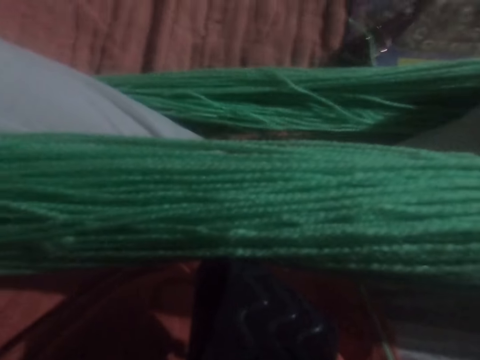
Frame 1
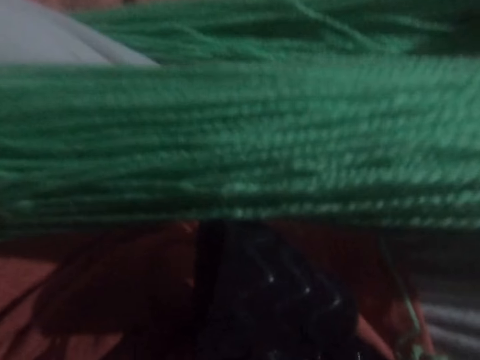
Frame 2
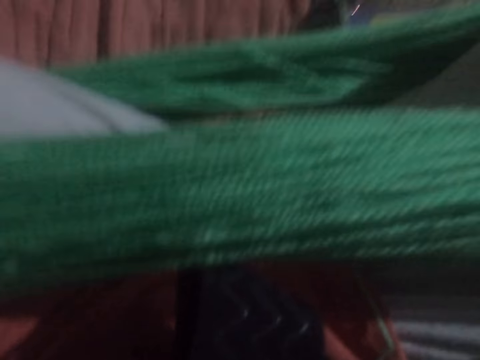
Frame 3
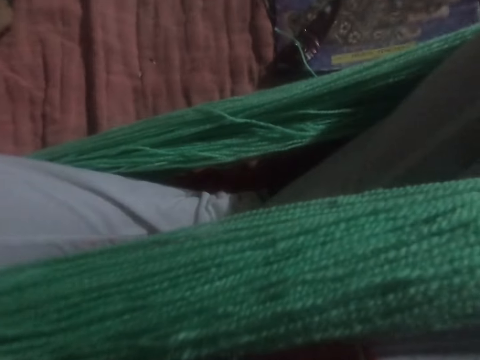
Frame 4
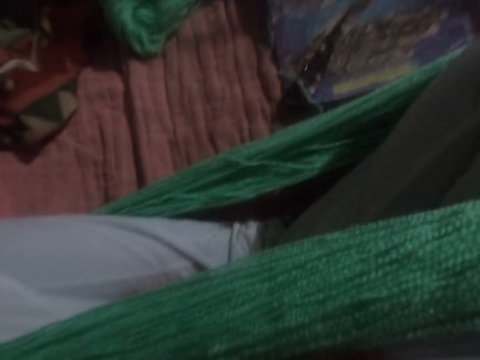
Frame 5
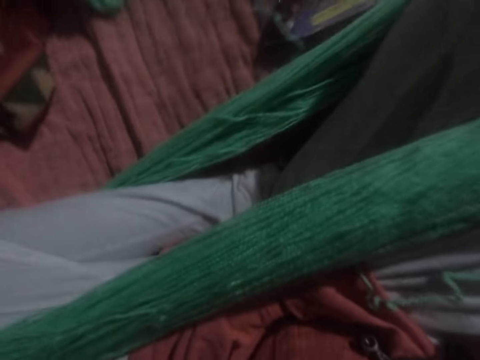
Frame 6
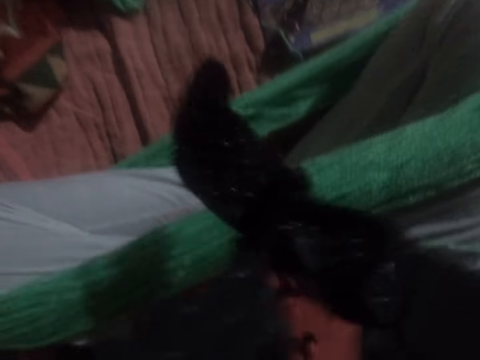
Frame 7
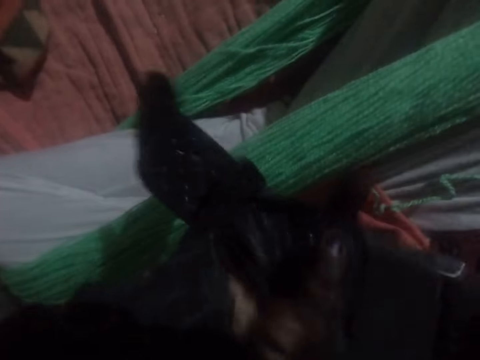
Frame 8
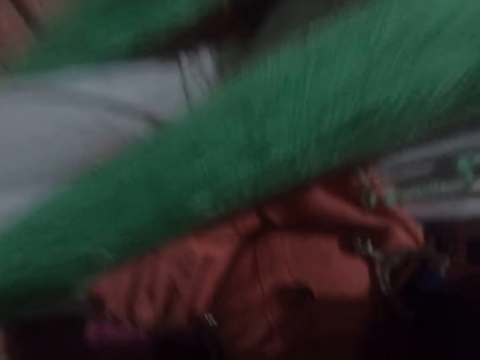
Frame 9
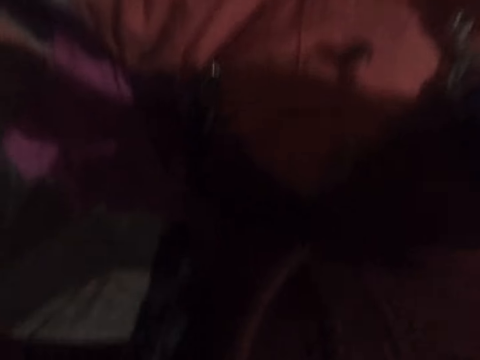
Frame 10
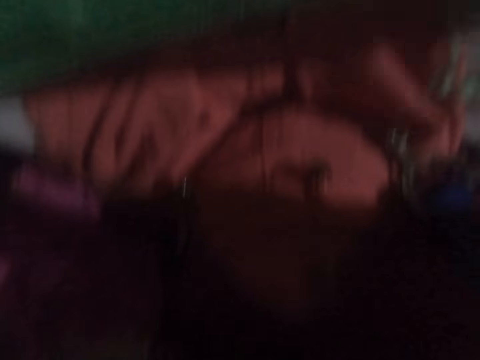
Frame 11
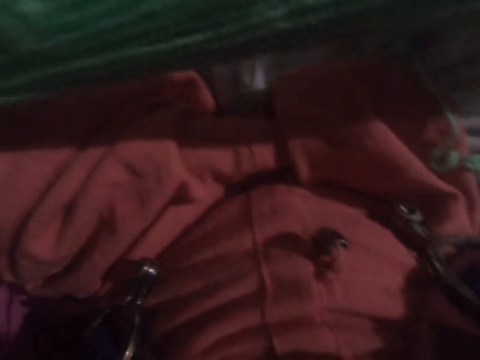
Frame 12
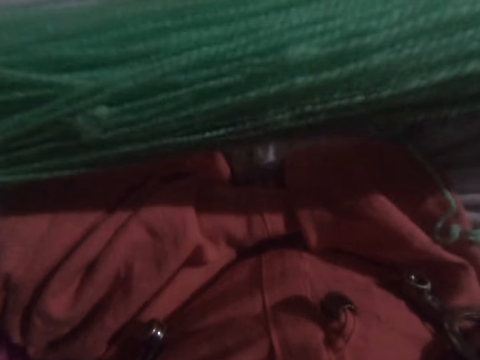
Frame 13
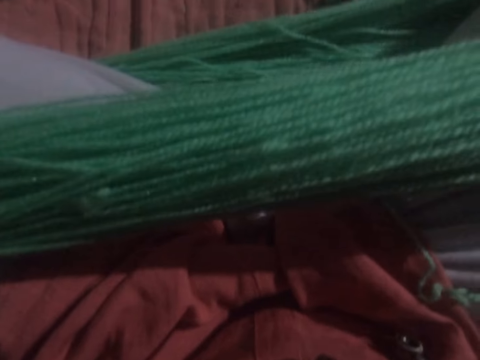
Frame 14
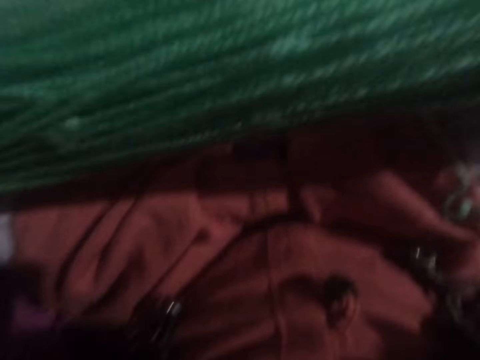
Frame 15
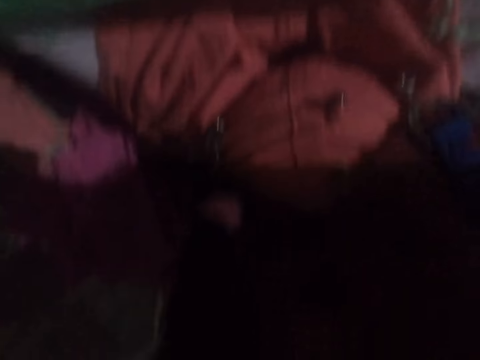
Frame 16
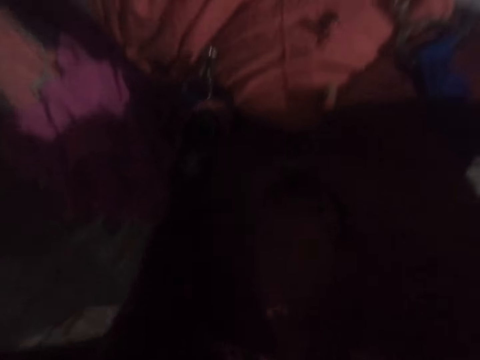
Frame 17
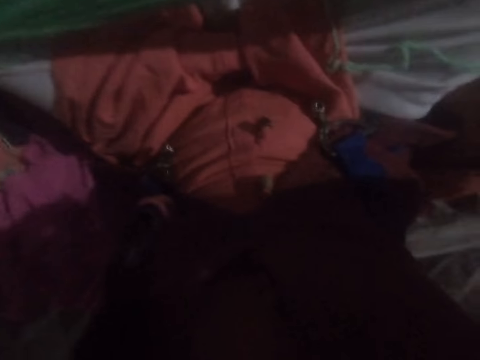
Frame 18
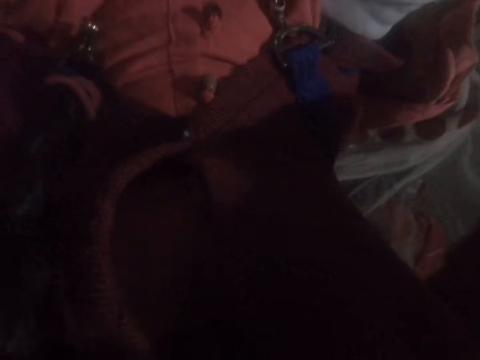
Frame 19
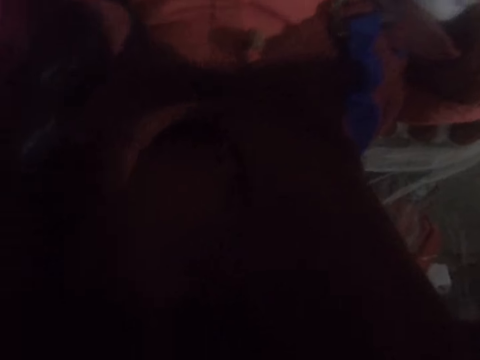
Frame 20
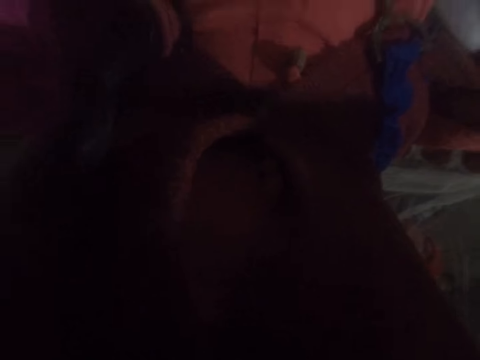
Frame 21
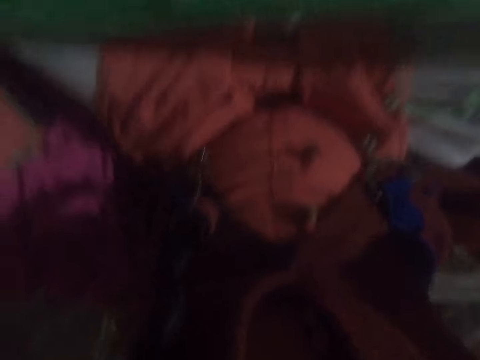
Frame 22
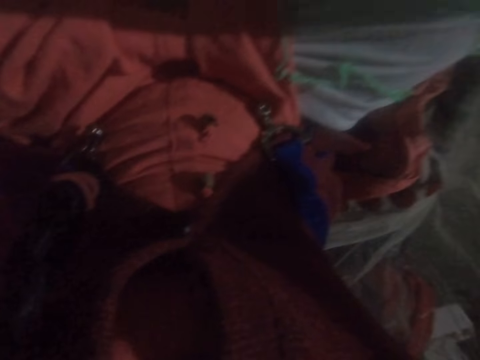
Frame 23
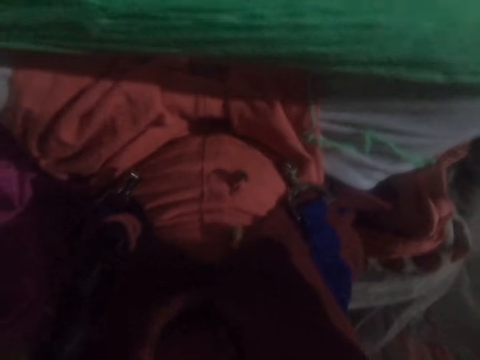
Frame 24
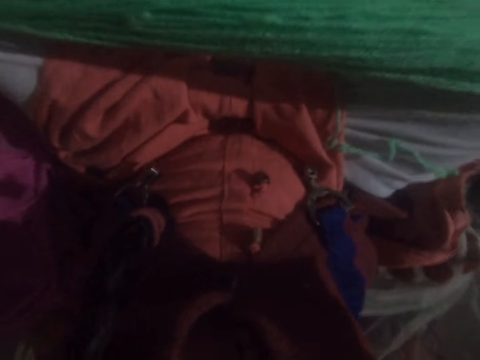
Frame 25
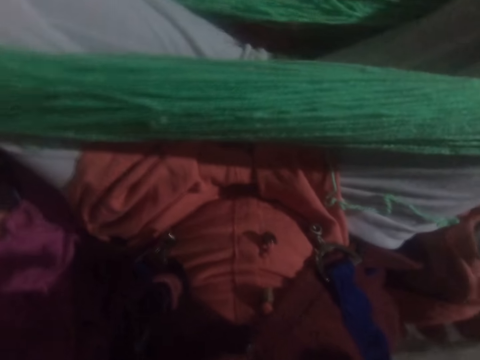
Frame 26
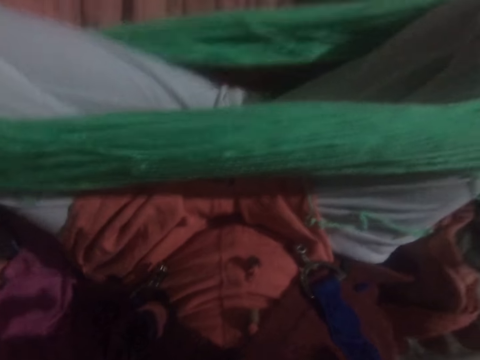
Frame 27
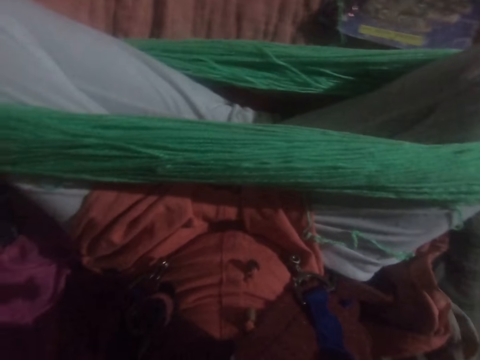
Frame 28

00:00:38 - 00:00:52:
The camera wearer holds something. They look at the thread.

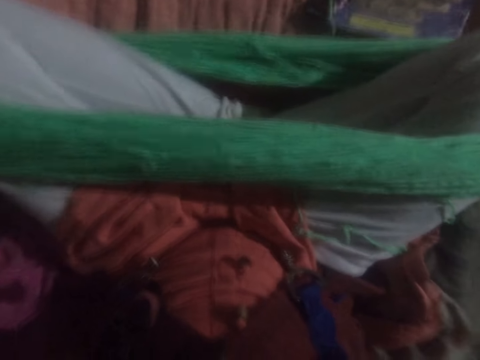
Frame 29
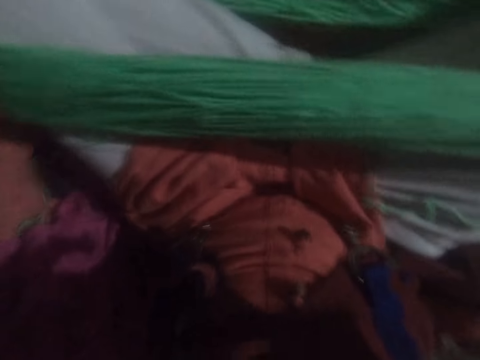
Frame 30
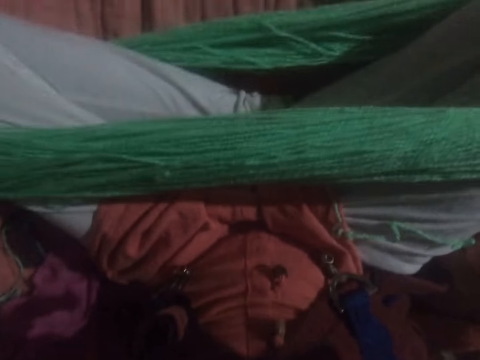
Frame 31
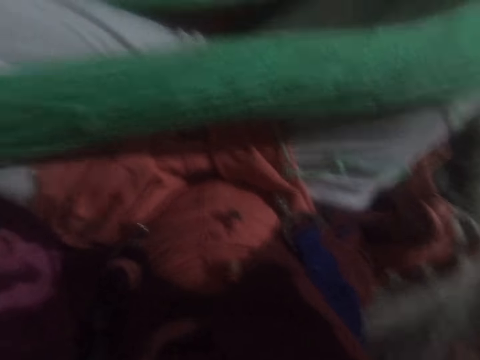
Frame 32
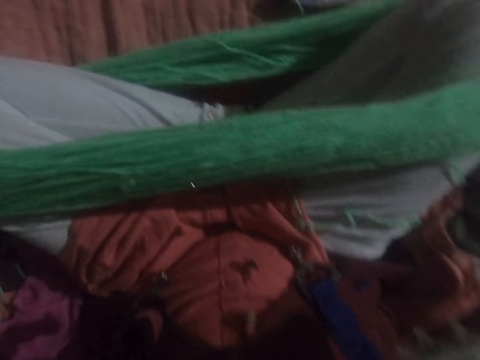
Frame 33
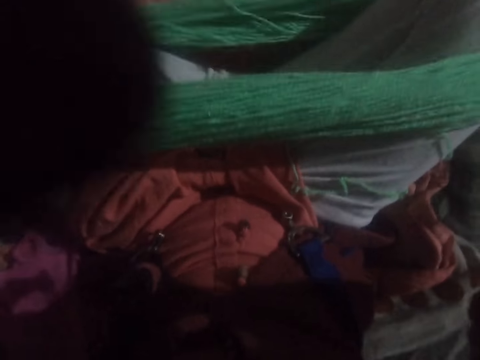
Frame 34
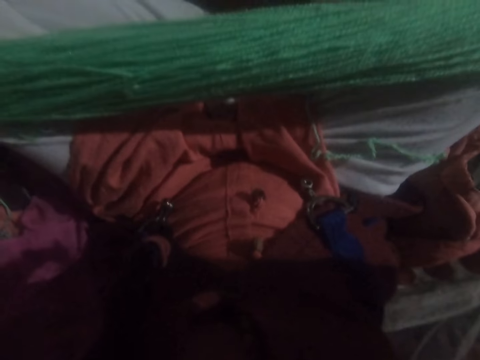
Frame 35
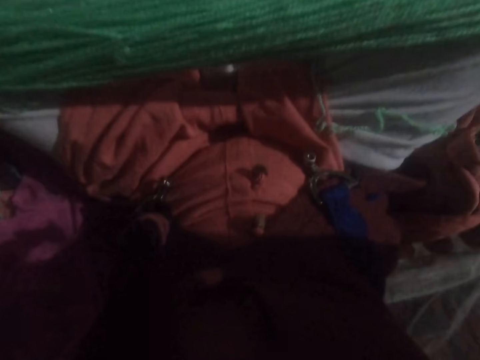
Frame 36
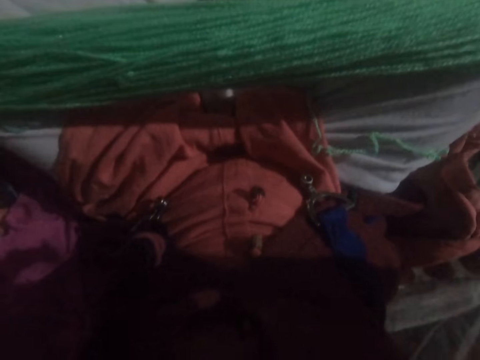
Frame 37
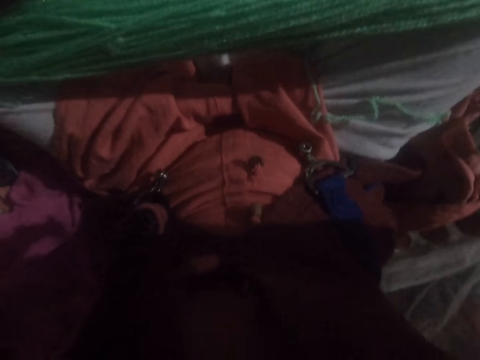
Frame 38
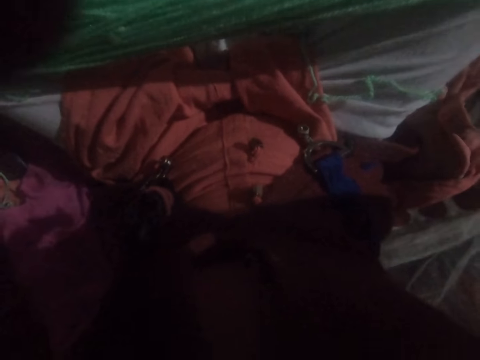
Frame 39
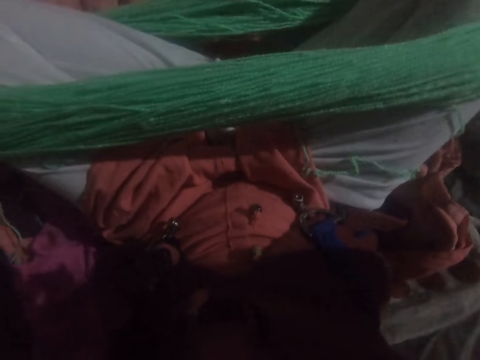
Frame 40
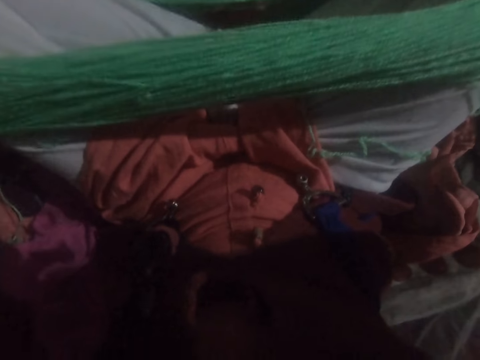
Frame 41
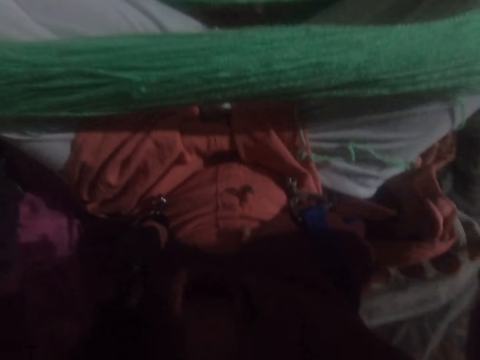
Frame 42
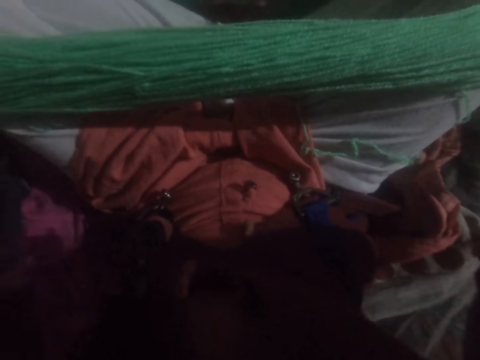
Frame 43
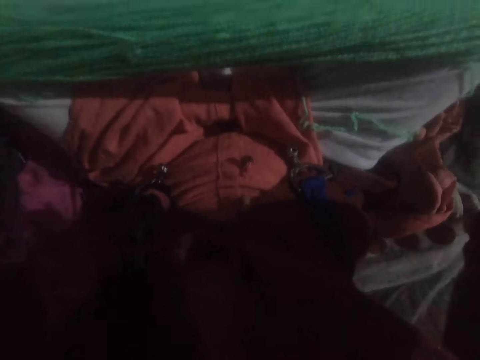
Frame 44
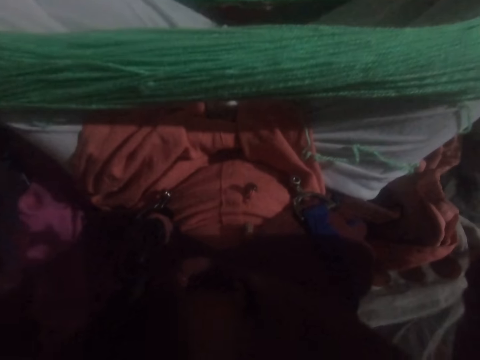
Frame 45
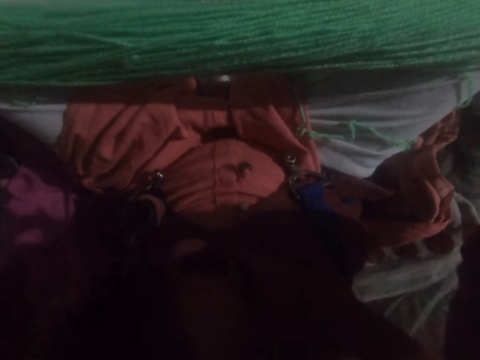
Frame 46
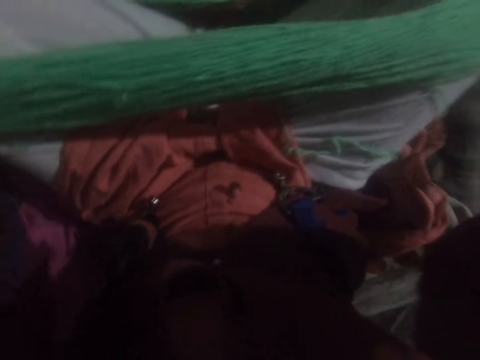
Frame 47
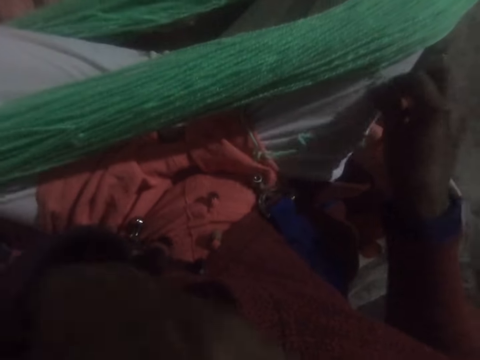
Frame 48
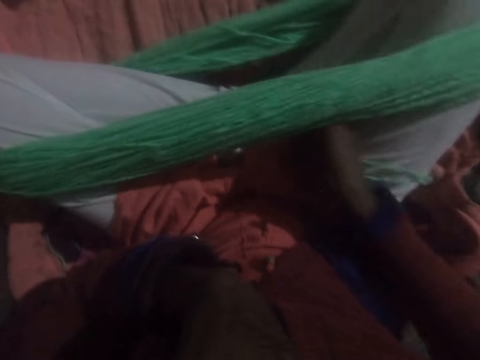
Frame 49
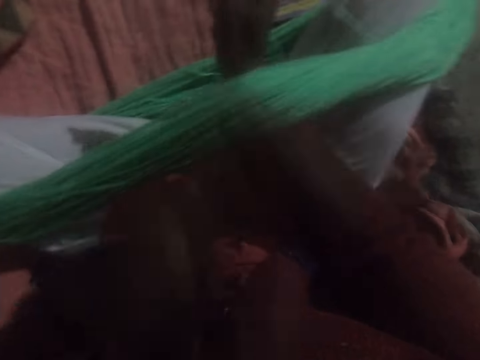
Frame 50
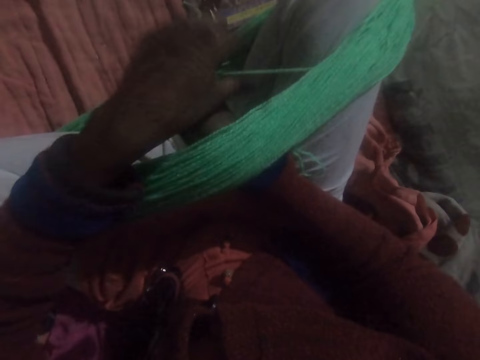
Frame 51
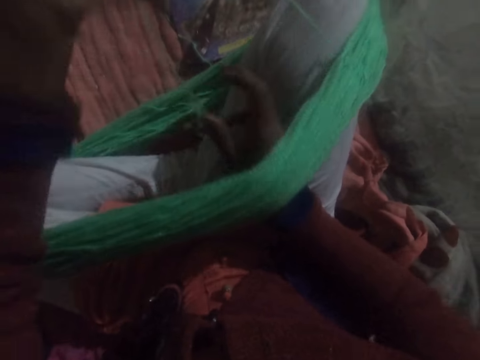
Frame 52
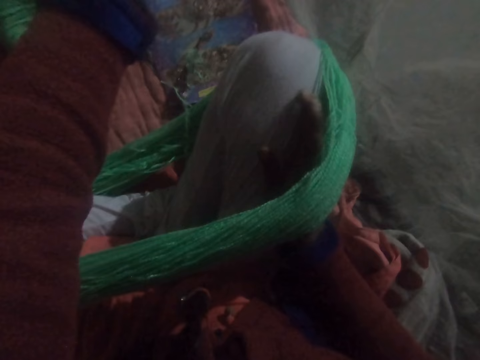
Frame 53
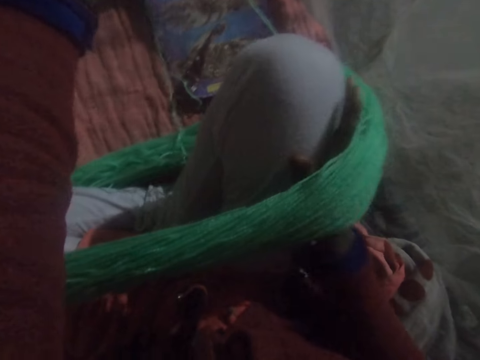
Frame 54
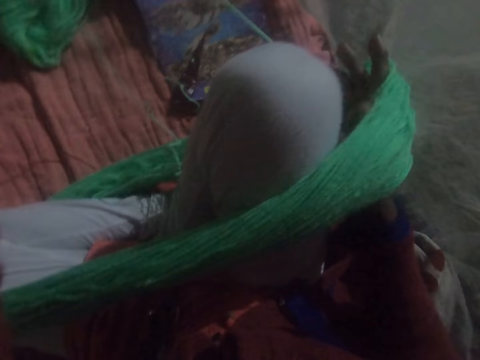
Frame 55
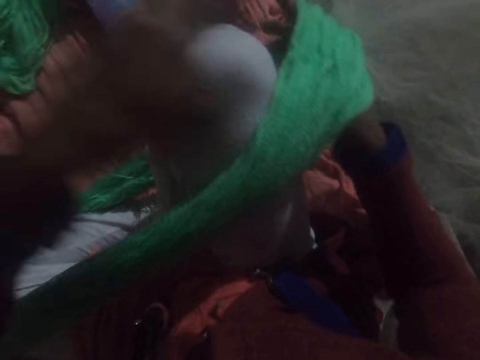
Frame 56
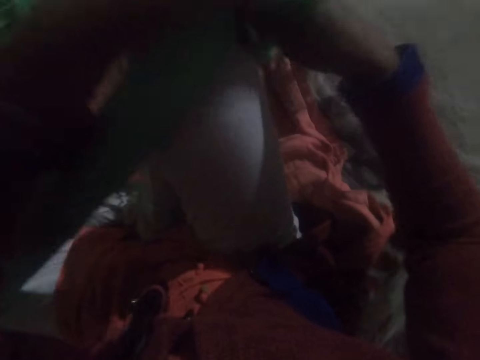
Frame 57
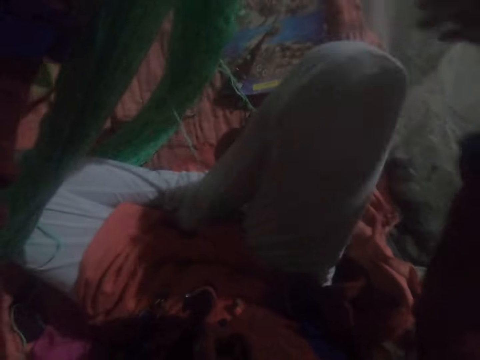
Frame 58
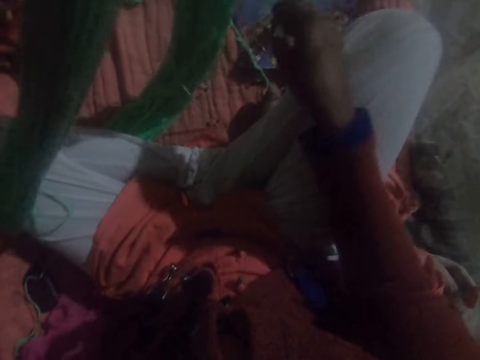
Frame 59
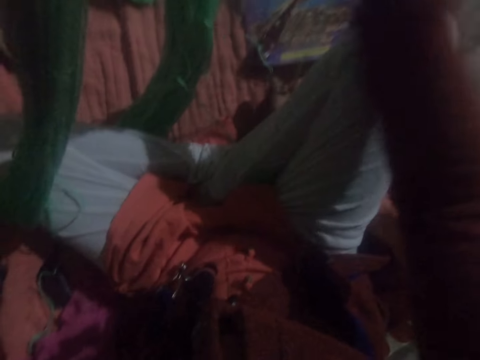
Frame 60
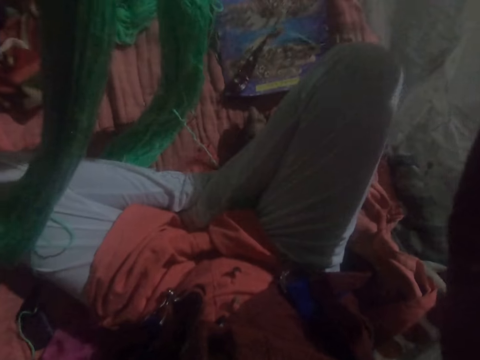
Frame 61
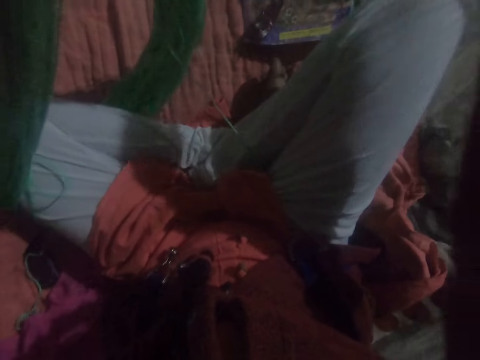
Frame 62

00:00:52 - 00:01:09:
The camera wearer adjusts the camera. She puts her hands down. She untangles the yarn. She holds the thread. She removes the yarn from her right leg. She holds up the thread. She pulls up part of the yarn.
